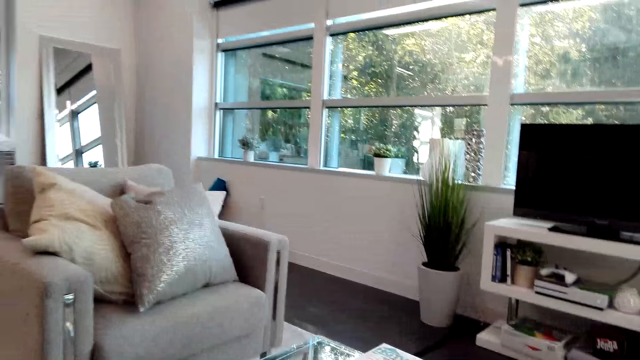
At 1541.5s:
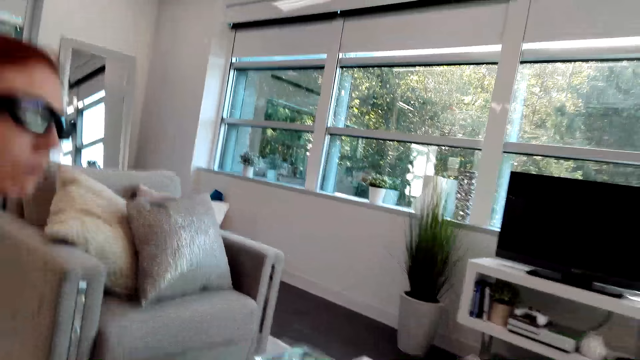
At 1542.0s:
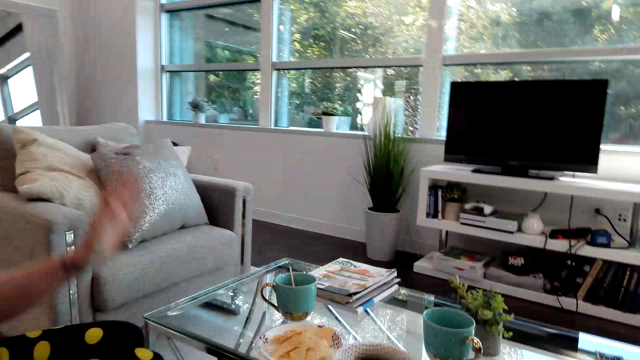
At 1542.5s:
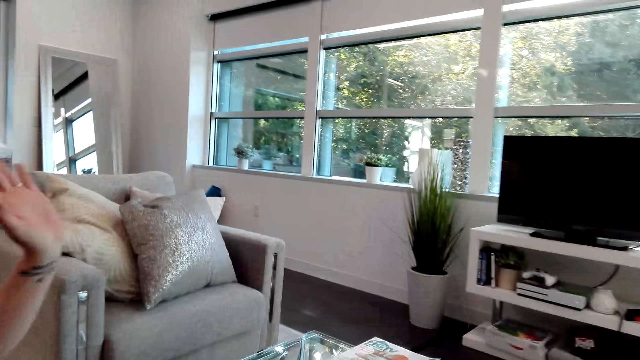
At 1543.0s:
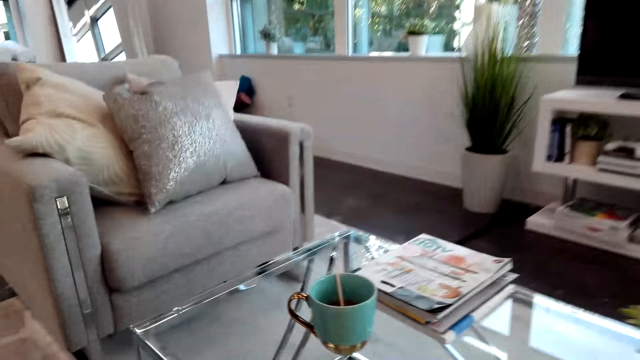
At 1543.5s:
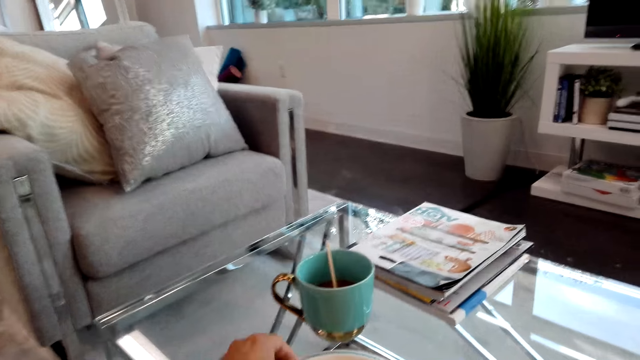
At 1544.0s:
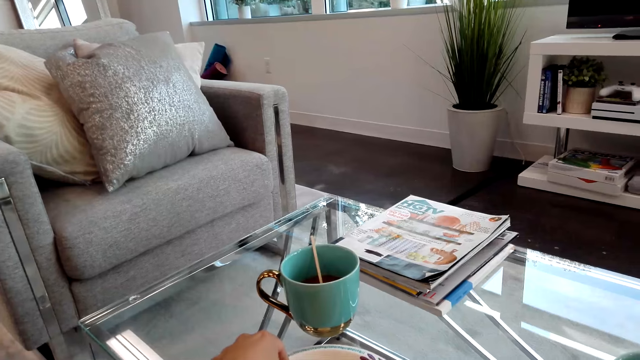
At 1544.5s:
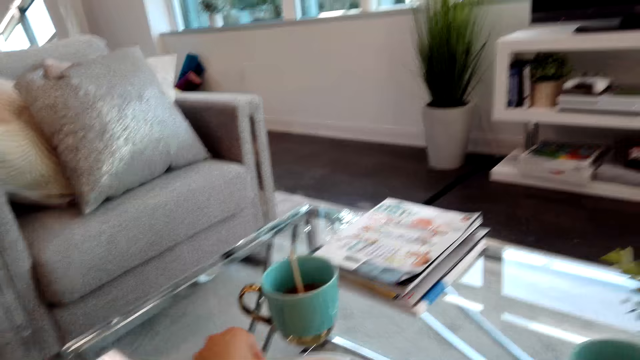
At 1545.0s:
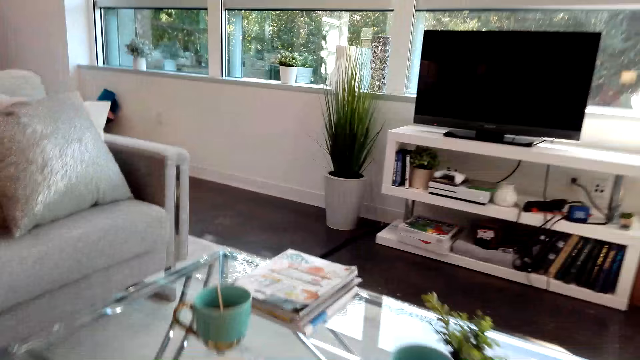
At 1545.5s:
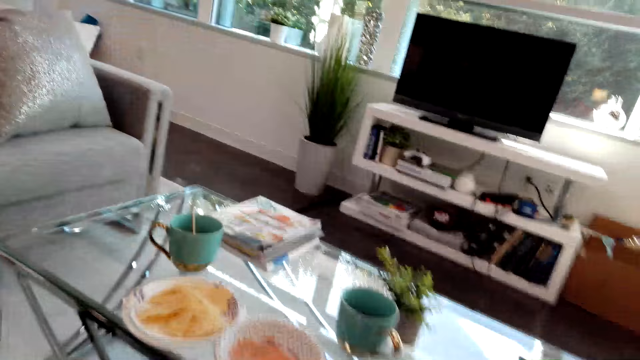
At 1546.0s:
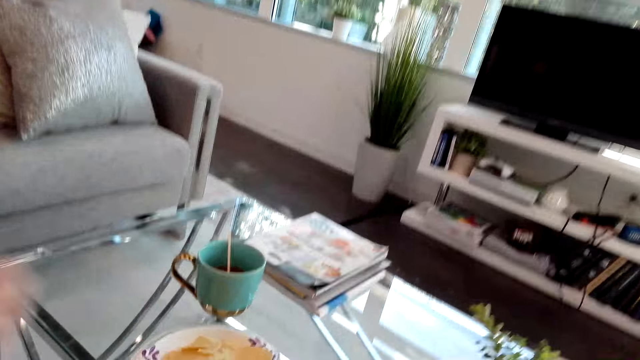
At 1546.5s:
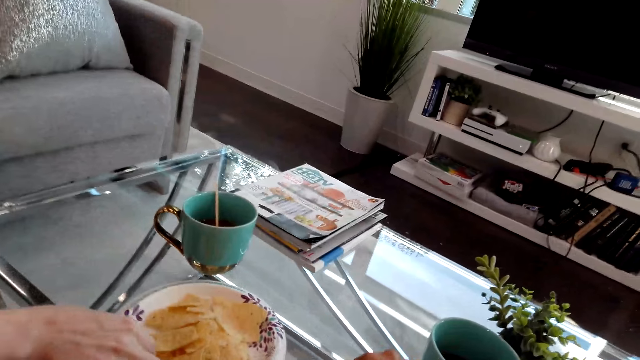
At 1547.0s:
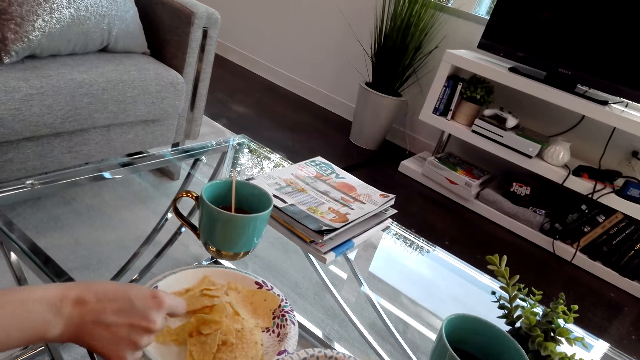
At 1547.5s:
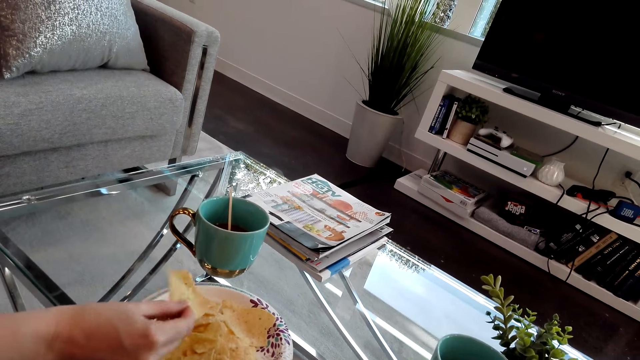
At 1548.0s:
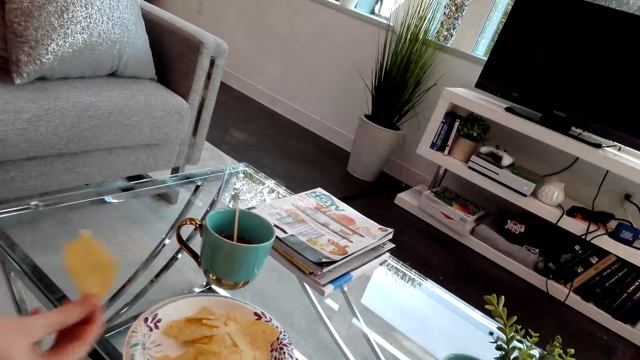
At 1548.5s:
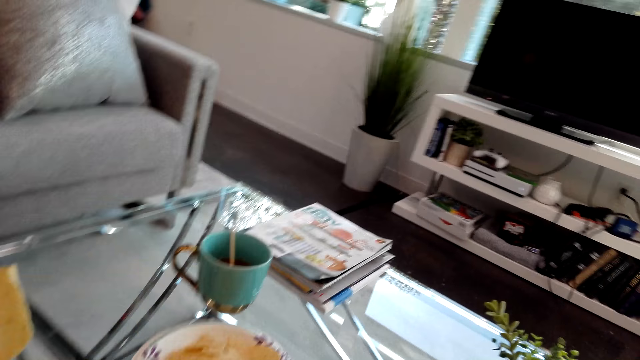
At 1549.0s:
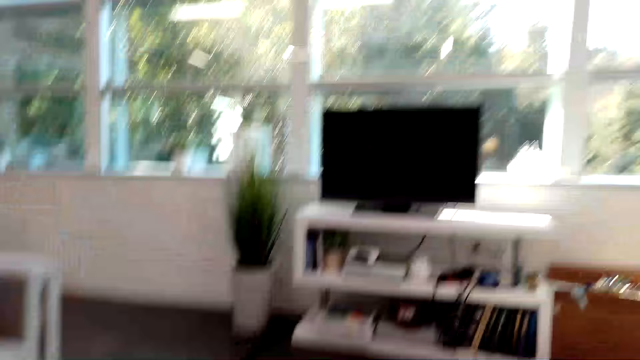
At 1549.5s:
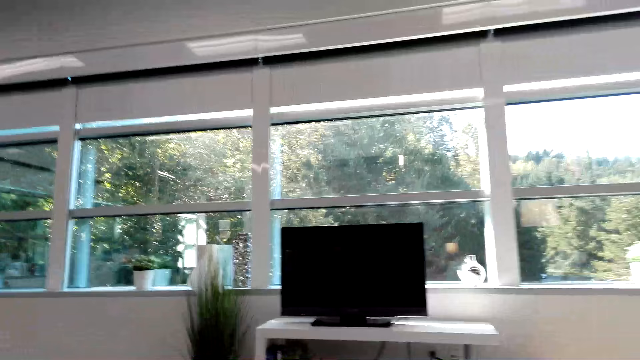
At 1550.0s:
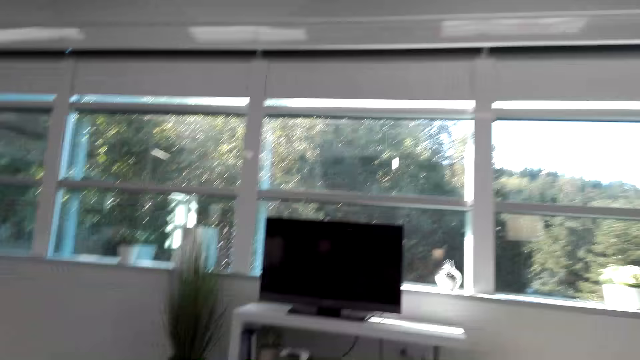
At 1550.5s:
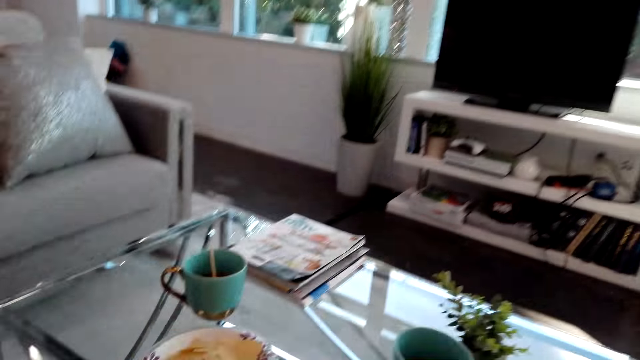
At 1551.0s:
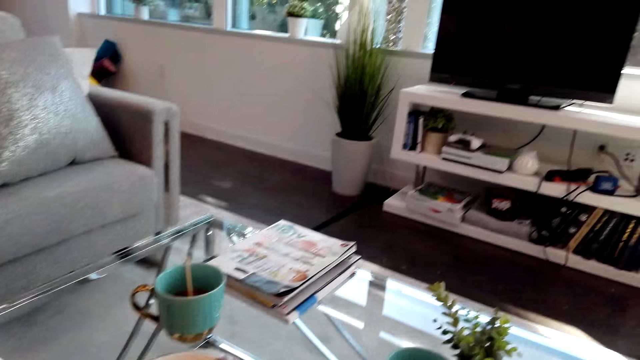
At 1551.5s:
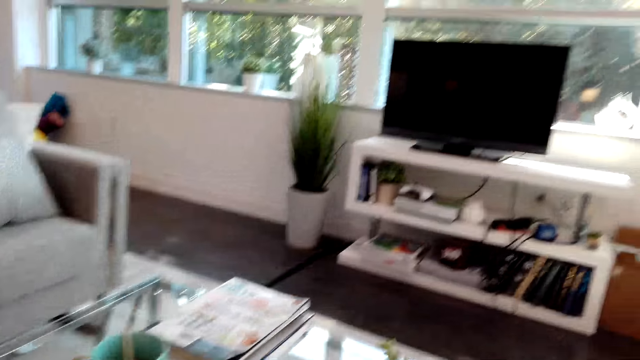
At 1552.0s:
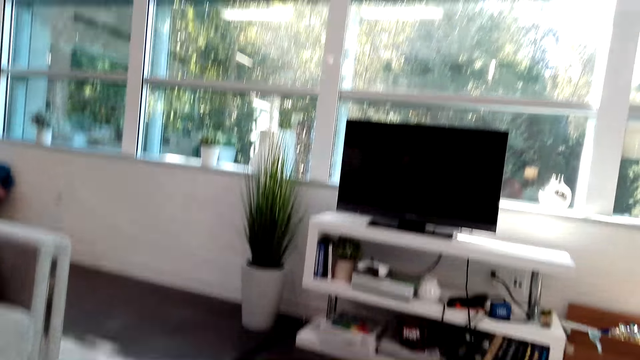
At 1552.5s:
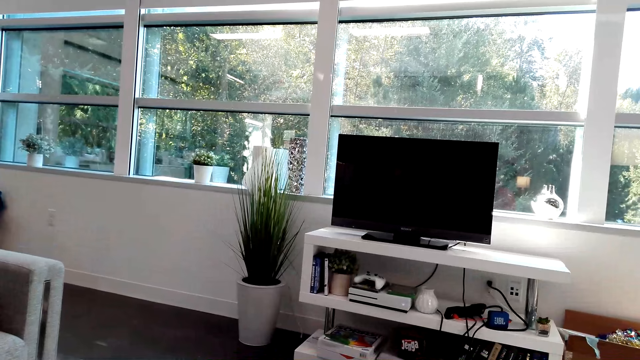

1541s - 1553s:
A lady moves the left hand. The lady picks up a crisp from the plate. The camera wearer looks around.

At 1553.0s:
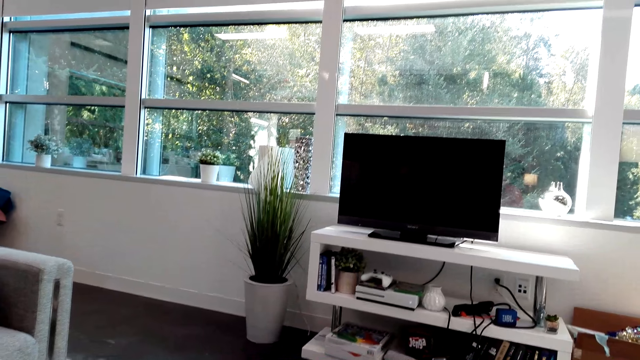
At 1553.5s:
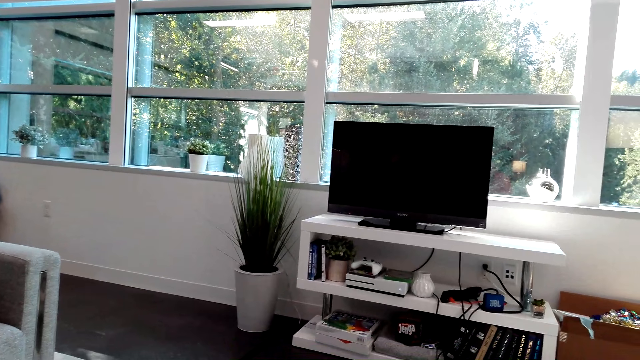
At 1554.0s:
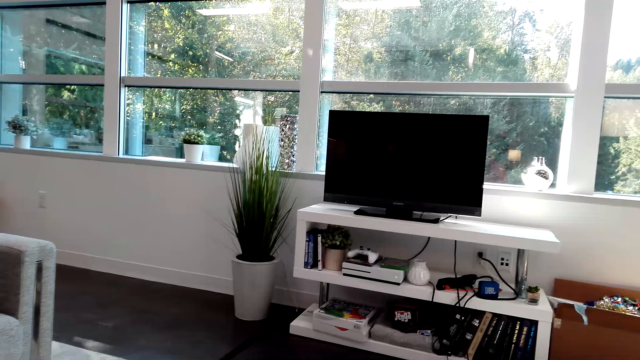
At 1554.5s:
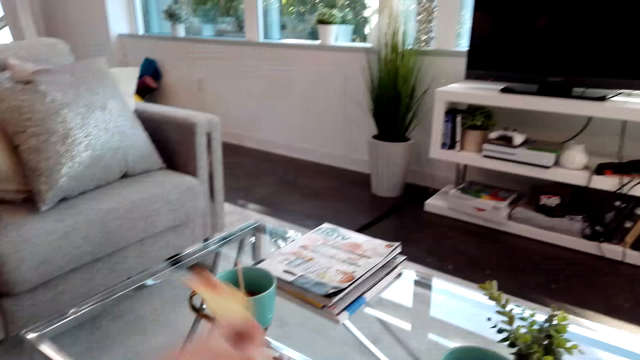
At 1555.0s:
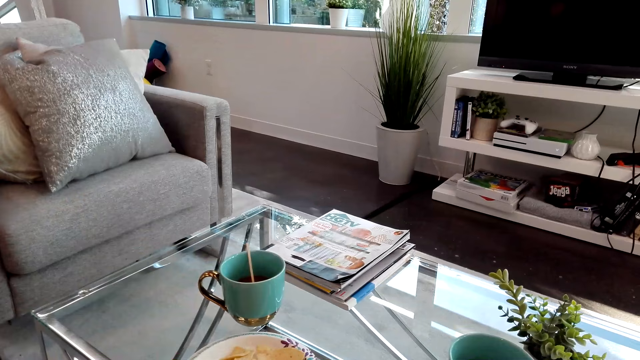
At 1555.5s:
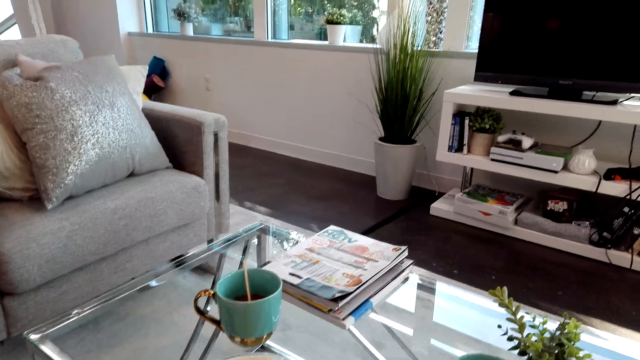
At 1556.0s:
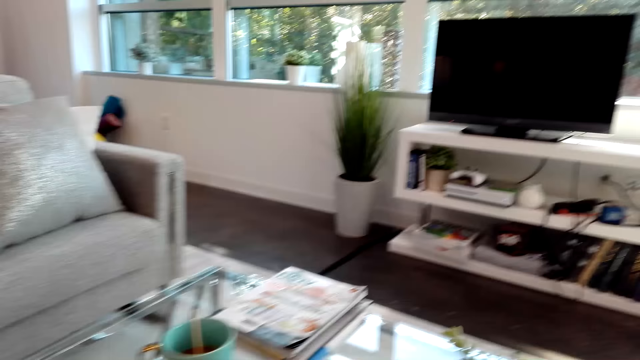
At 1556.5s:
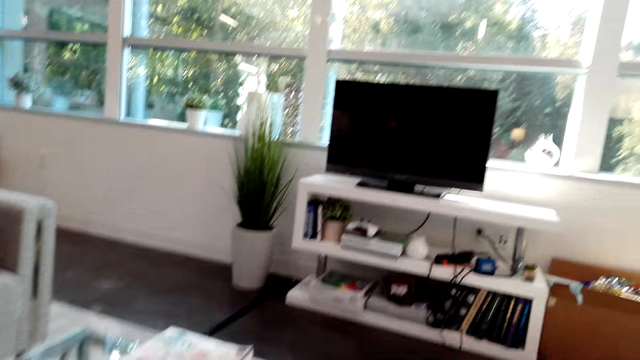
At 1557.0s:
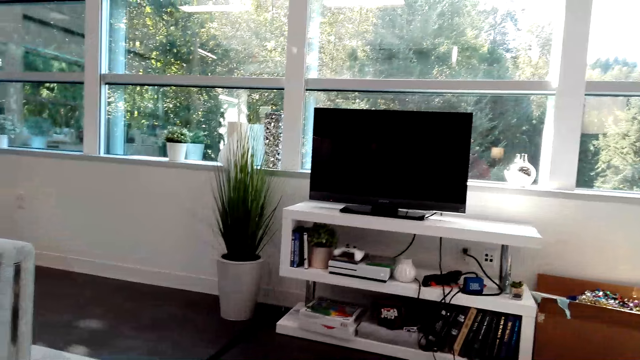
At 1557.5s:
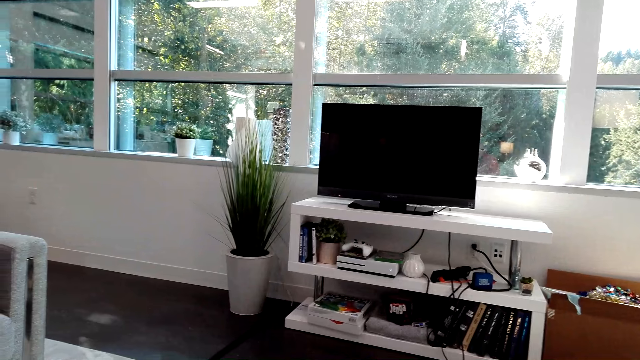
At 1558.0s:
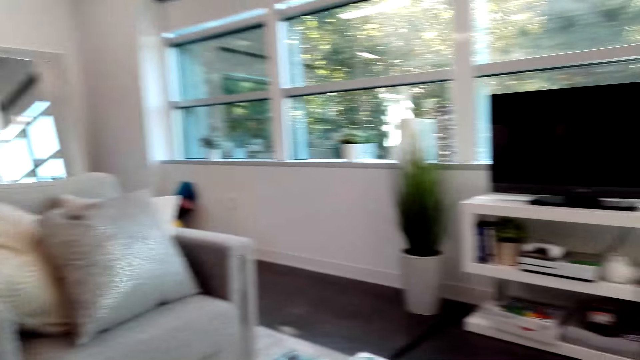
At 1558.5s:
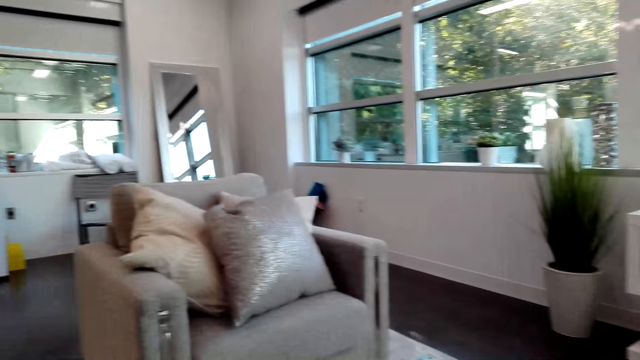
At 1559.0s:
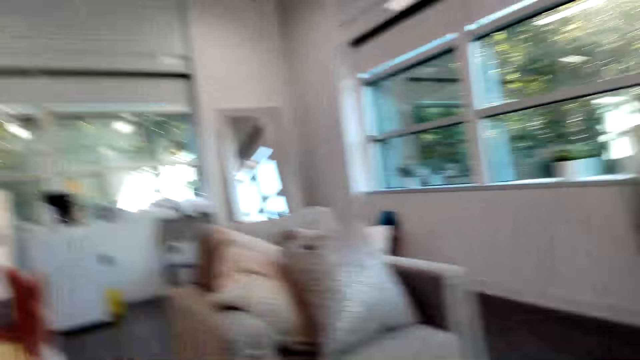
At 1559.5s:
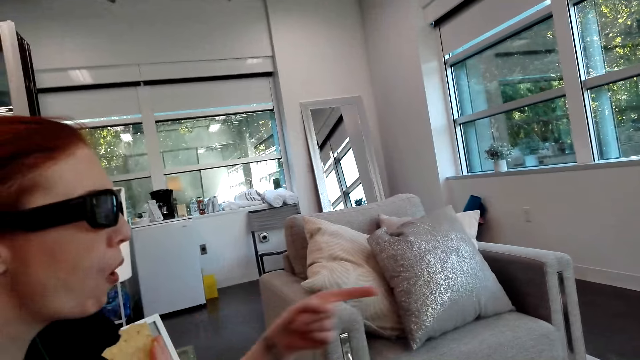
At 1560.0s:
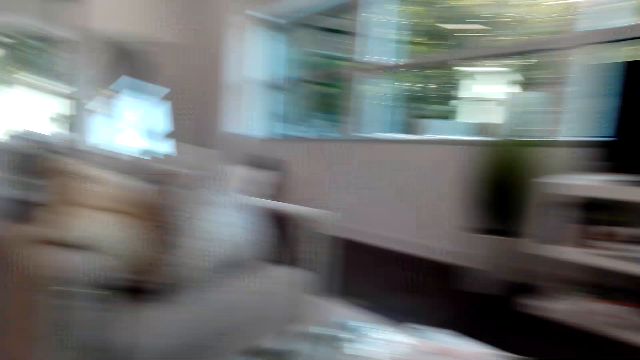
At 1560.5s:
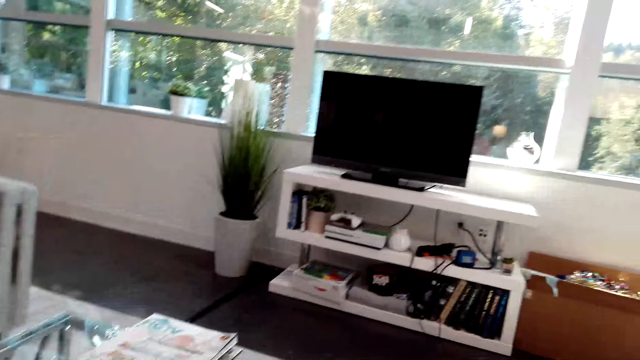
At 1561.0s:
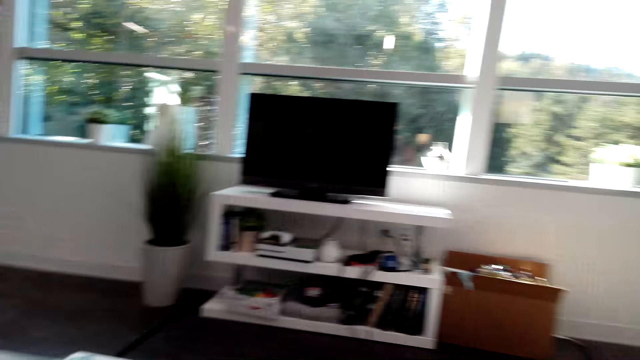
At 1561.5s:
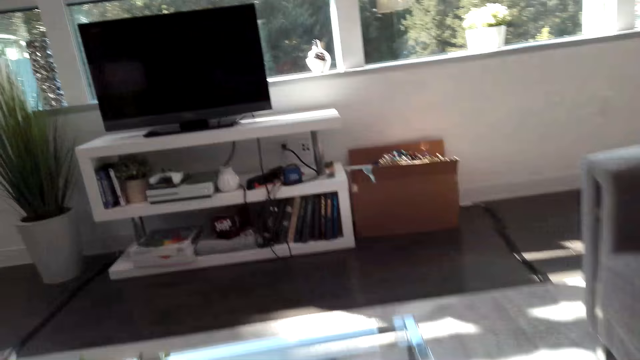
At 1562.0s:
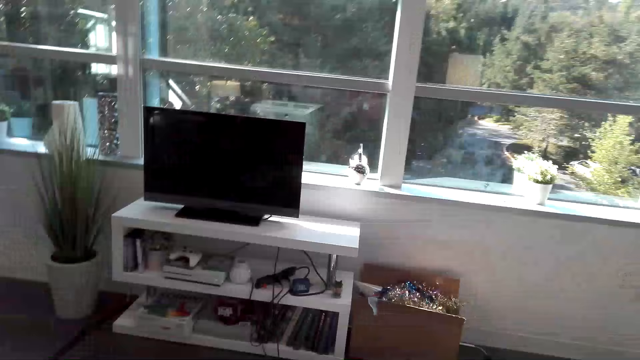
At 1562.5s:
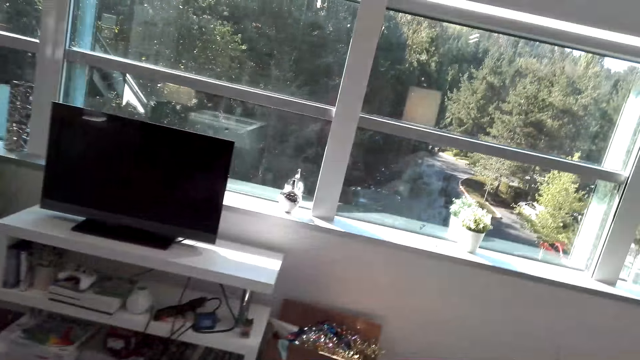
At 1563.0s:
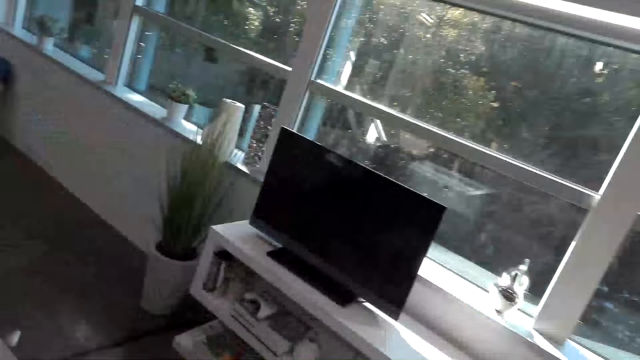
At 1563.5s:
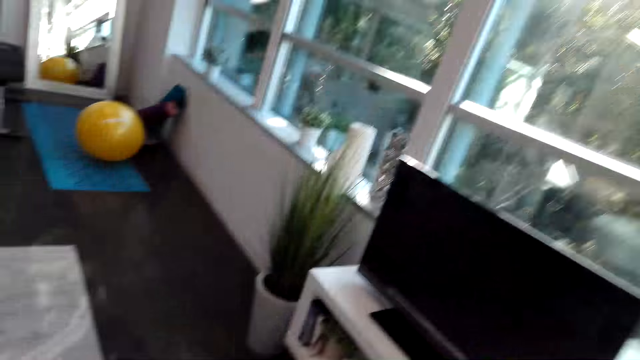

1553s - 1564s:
A lady eats snacks. The camera wearer looks aside. The lady points forward. The camera wearer stands up and walks in the house.
